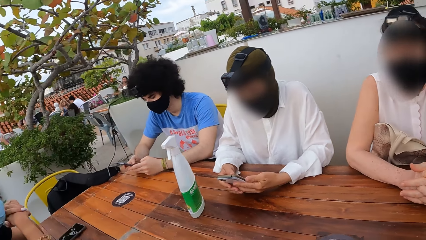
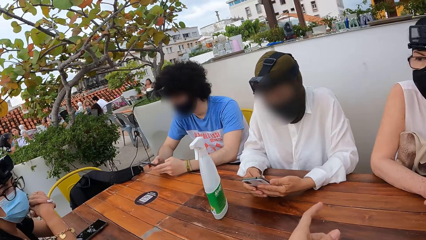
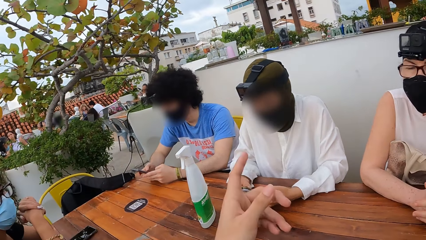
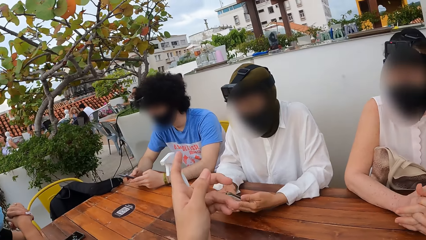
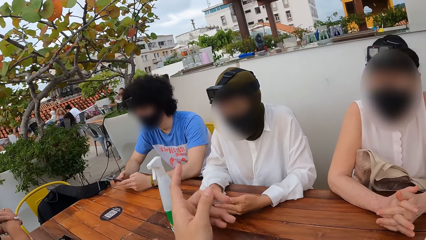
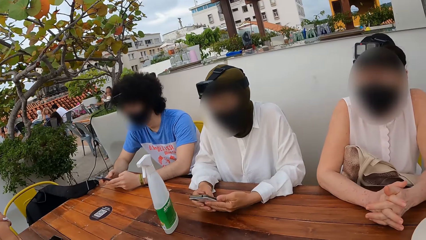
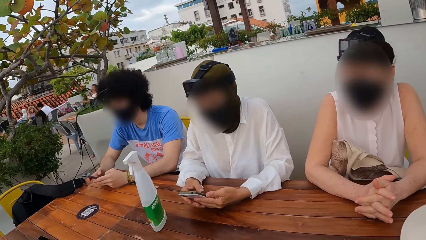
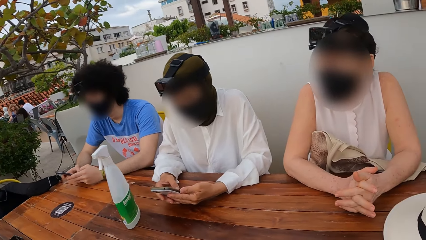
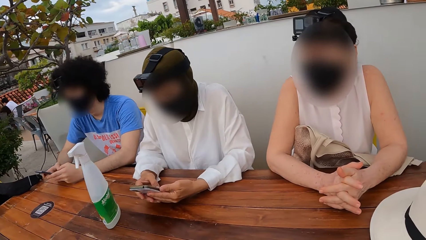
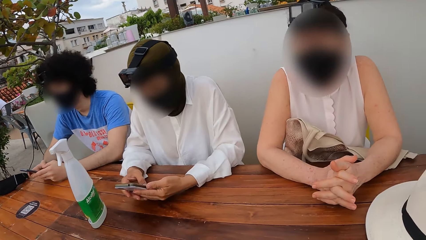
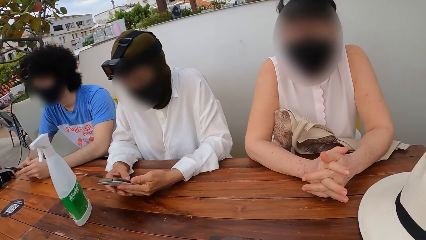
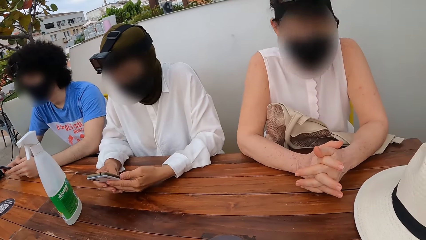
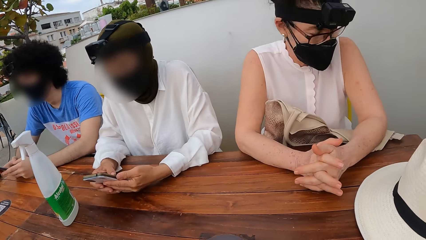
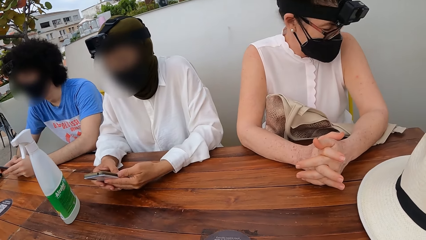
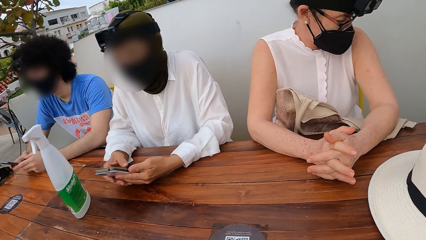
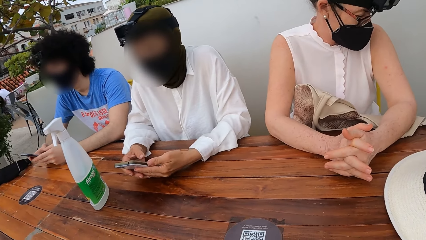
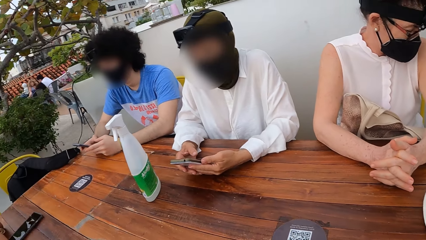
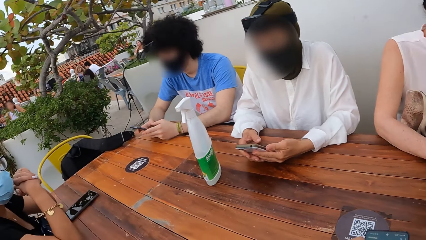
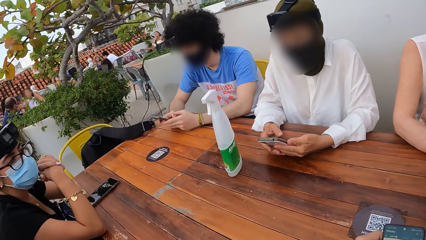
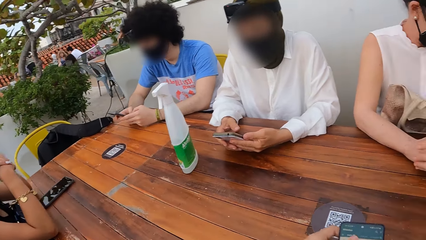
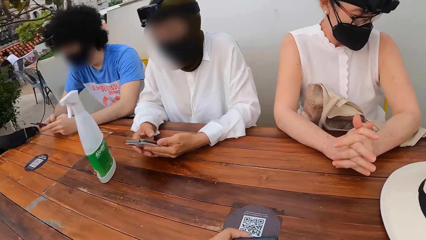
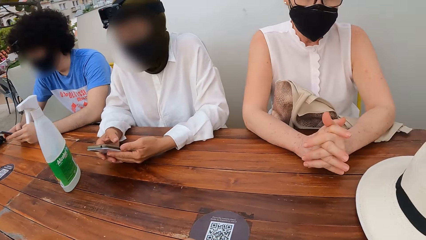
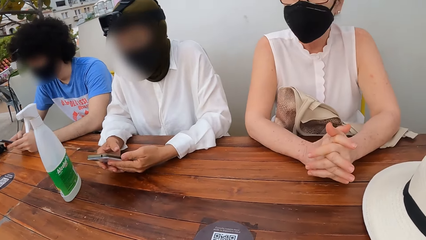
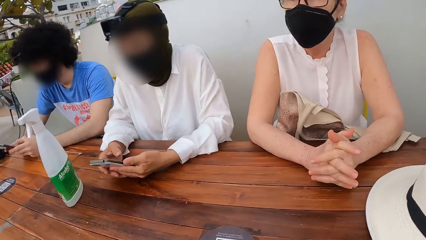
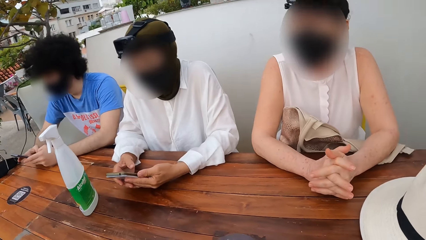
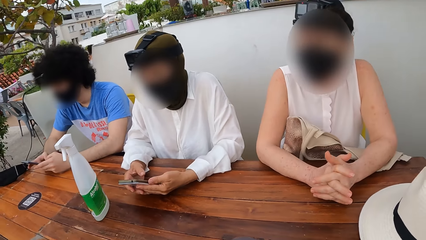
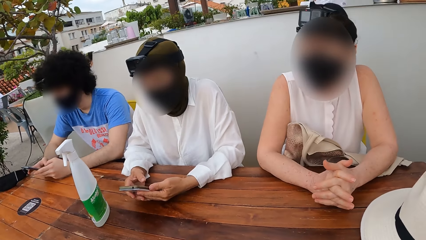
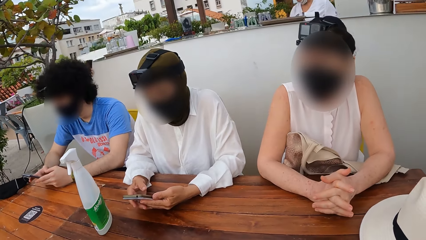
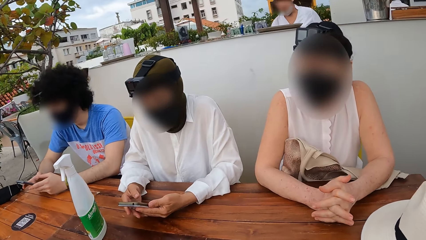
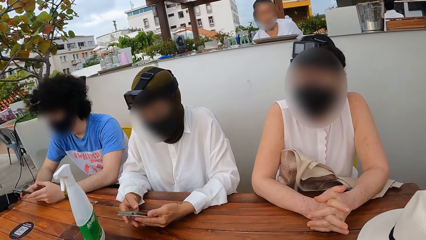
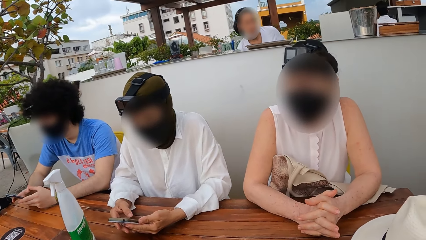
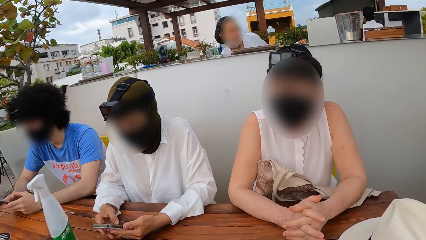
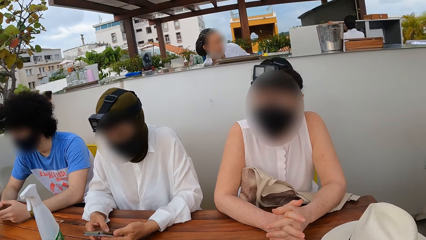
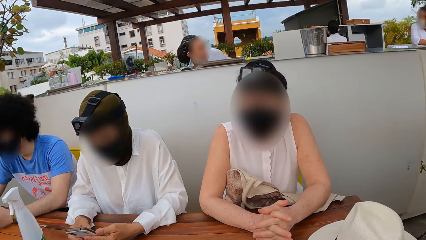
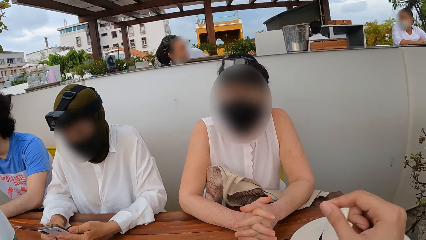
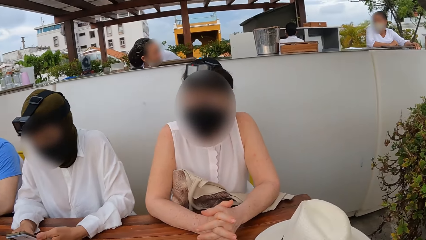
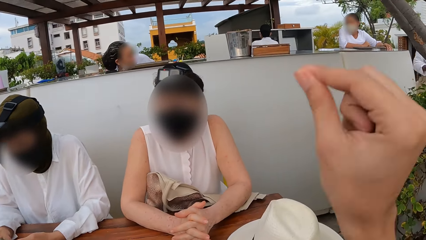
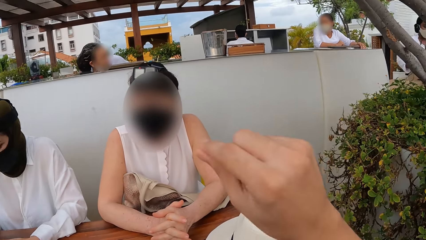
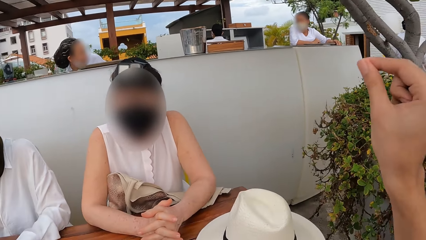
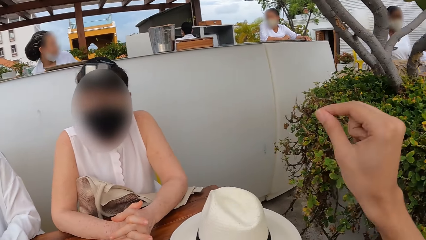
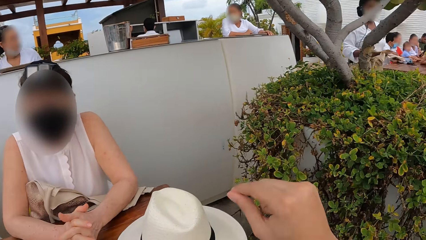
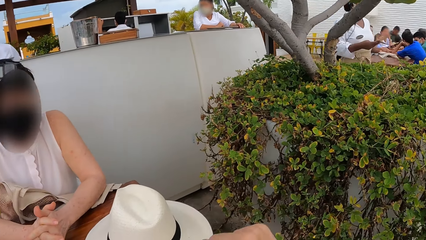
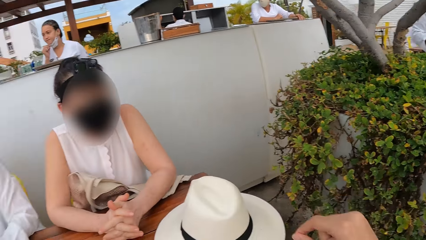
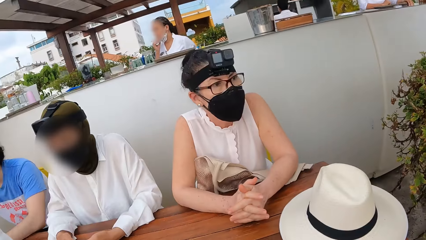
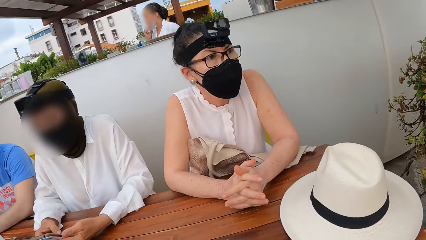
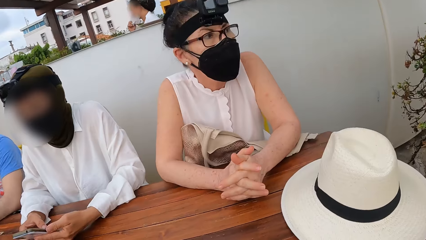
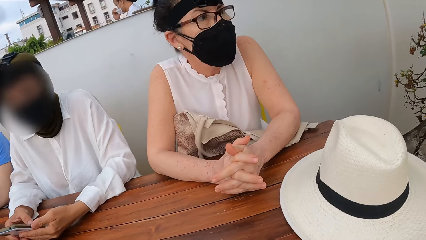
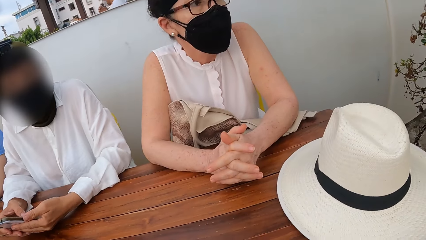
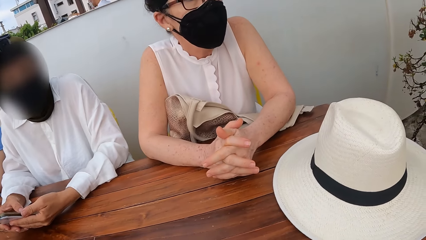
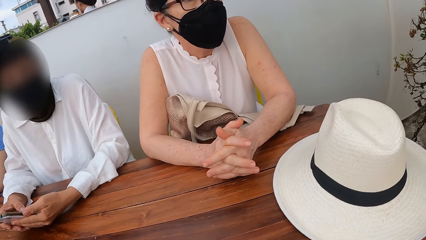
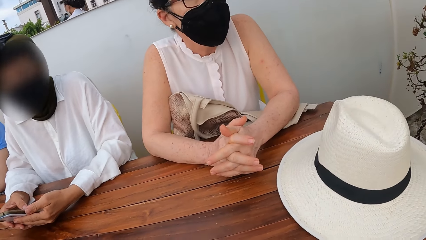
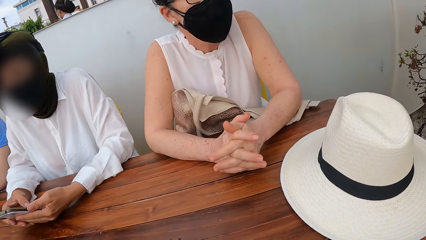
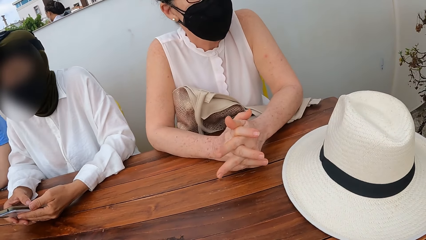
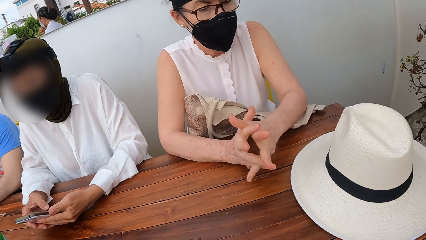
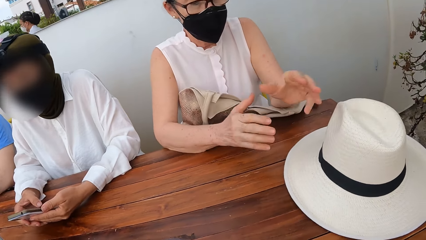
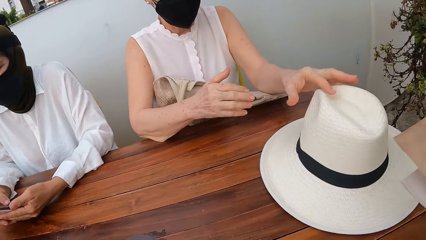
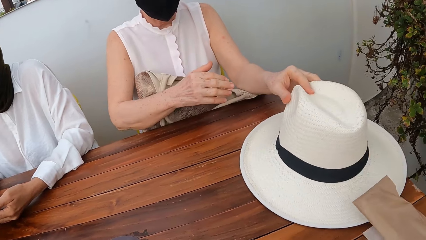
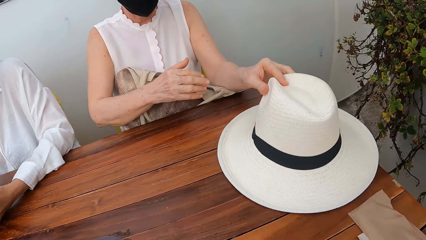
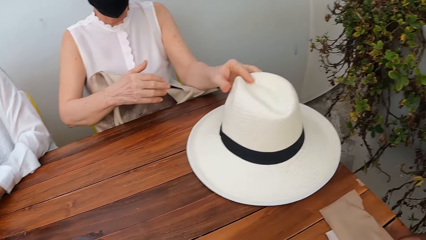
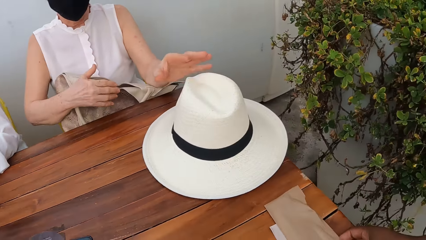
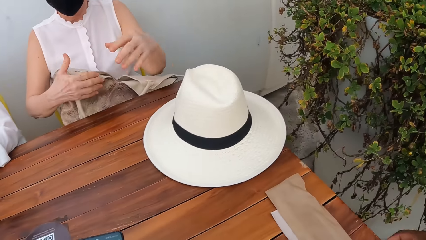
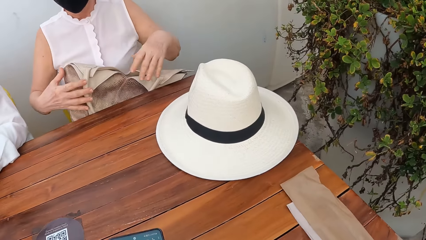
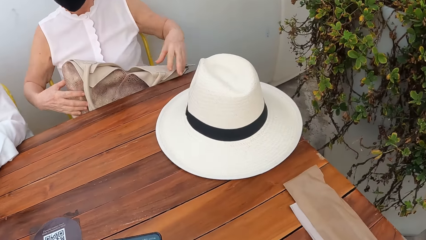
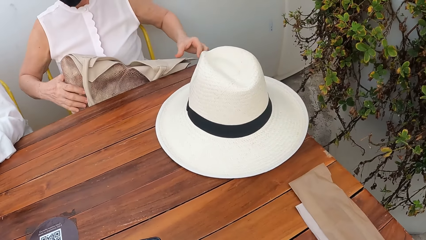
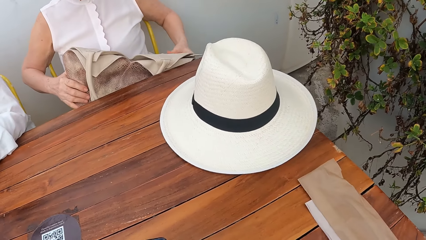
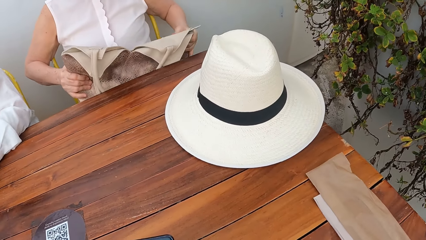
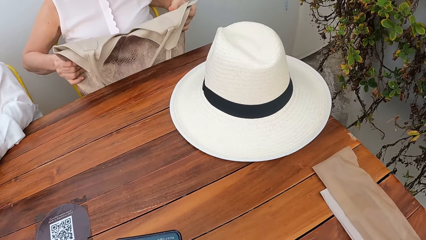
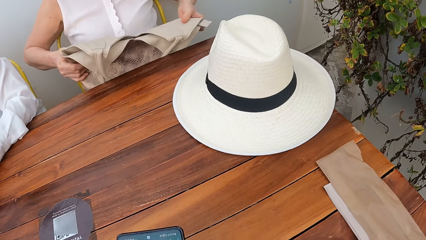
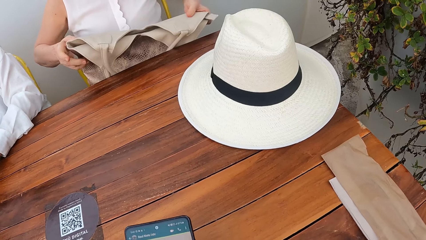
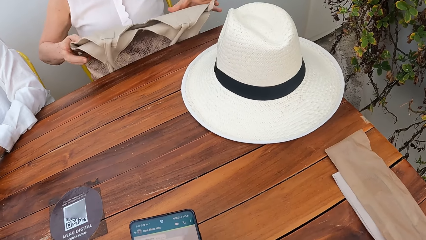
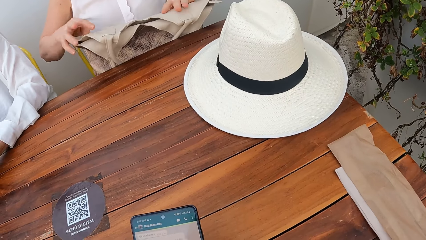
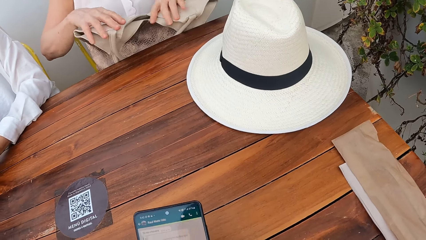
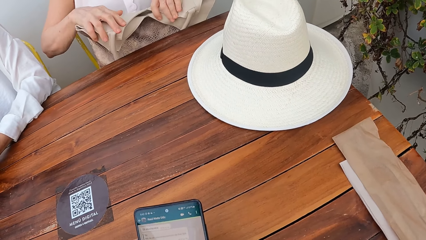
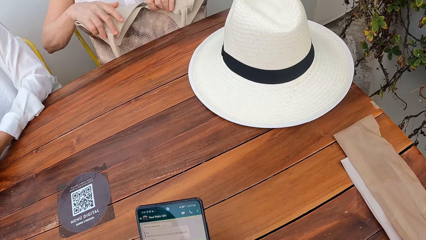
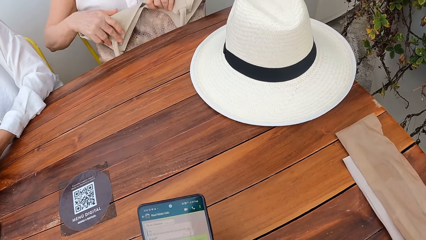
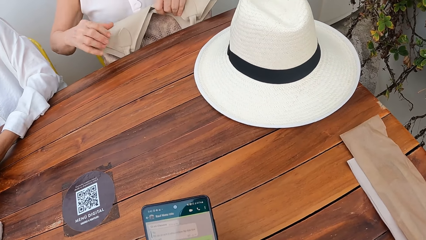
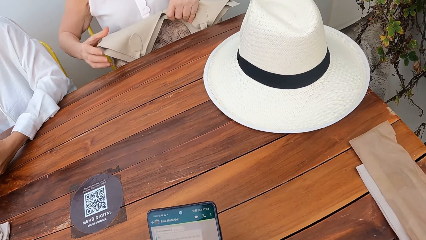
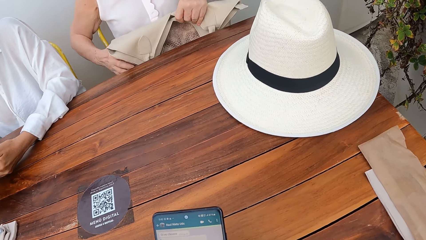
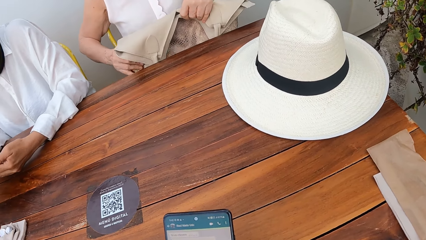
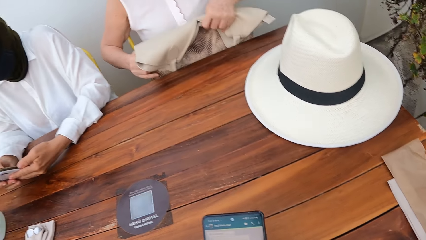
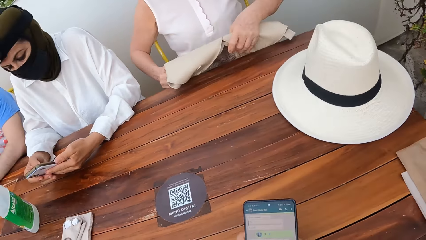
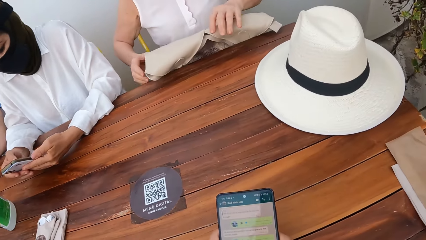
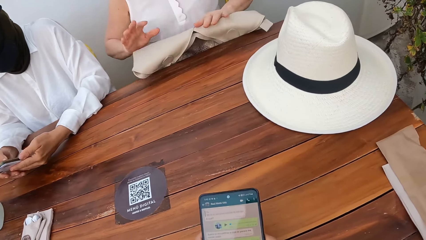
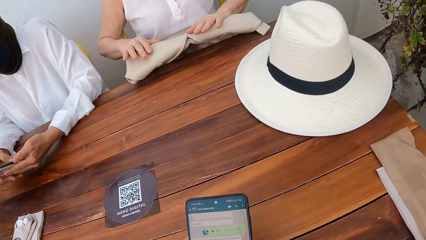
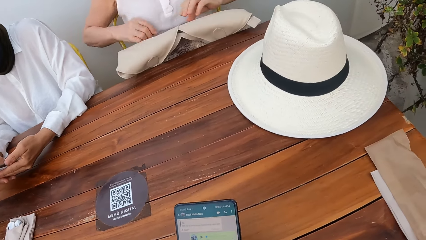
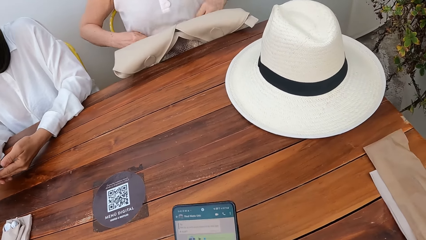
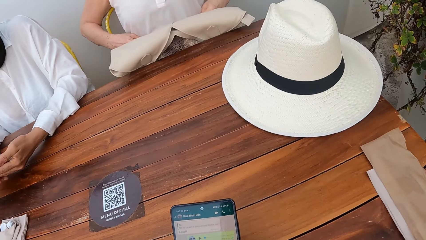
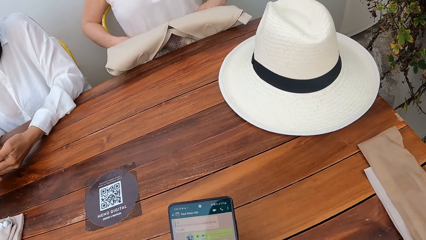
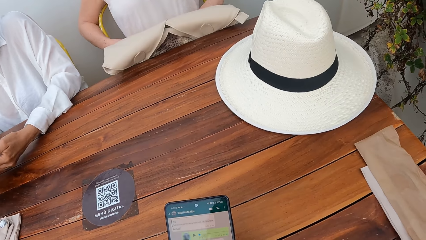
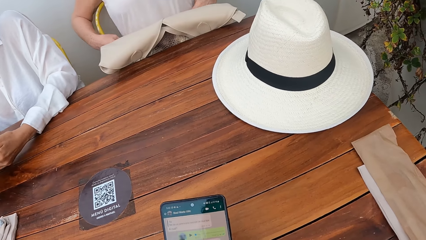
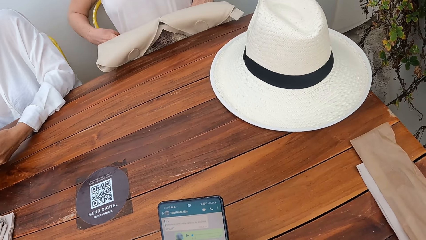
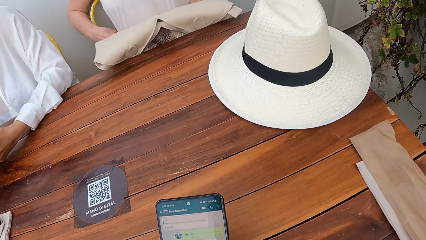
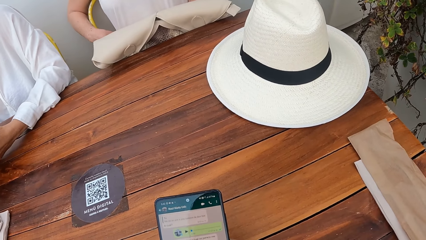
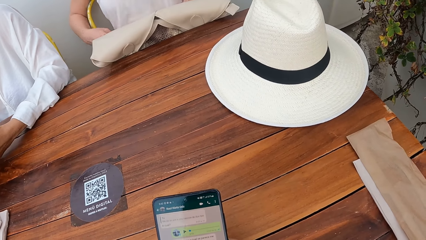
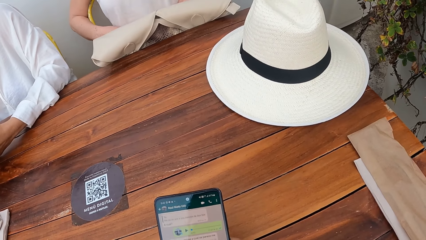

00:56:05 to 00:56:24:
The camera wearer stretches a hand. They lift a hand. They look around. They stretch a hand. They sway a hand. A lady moves a hat and adjusts a bag. The camera wearer operates the phone.
